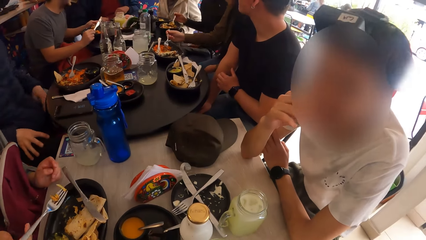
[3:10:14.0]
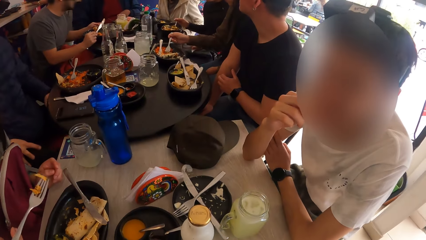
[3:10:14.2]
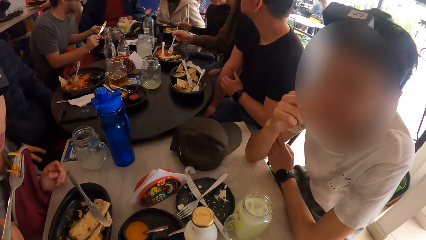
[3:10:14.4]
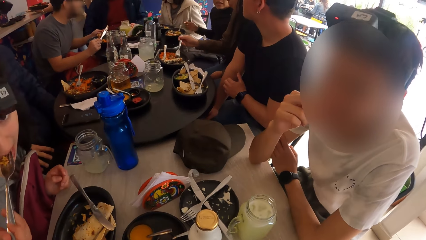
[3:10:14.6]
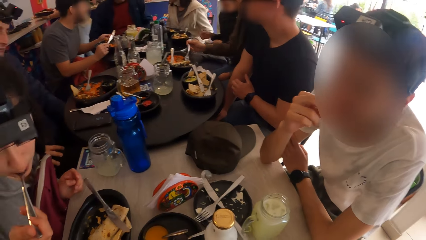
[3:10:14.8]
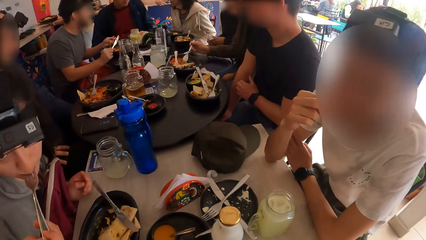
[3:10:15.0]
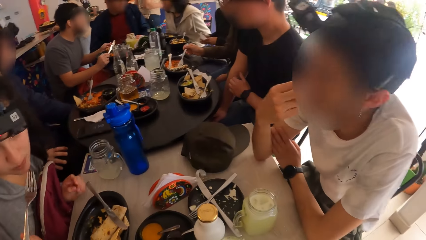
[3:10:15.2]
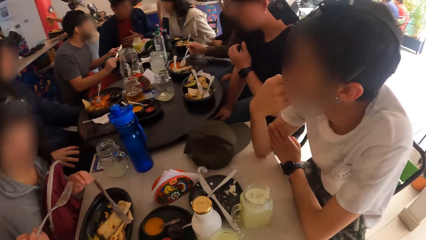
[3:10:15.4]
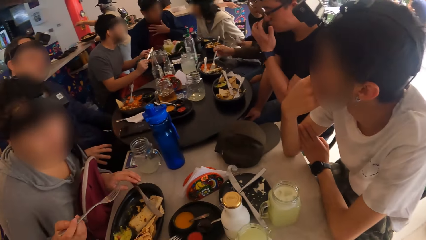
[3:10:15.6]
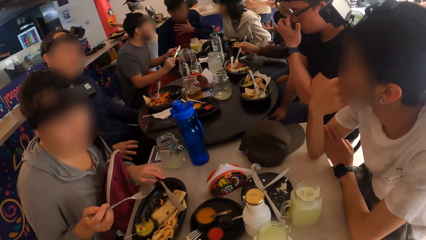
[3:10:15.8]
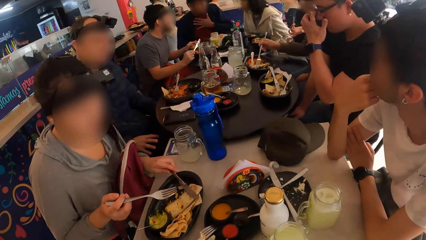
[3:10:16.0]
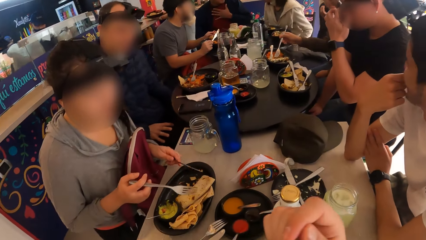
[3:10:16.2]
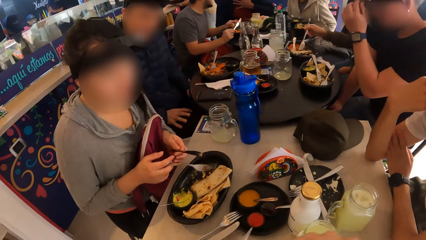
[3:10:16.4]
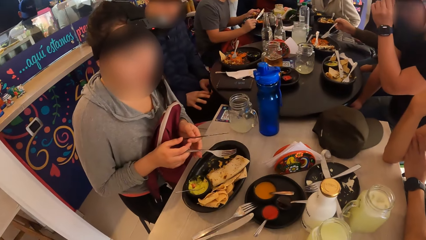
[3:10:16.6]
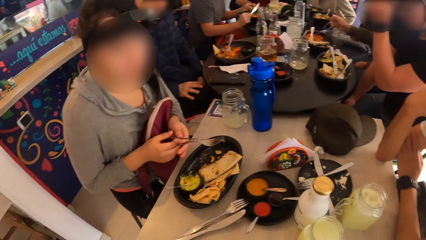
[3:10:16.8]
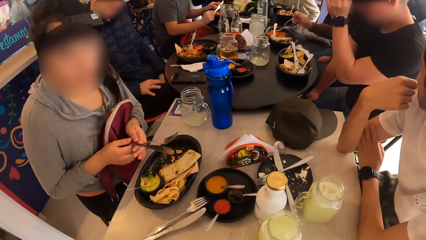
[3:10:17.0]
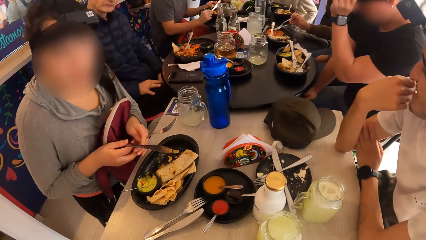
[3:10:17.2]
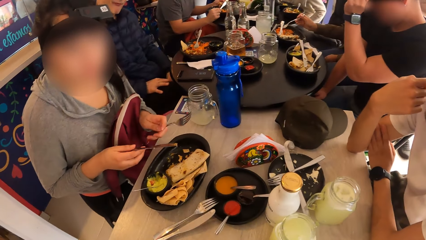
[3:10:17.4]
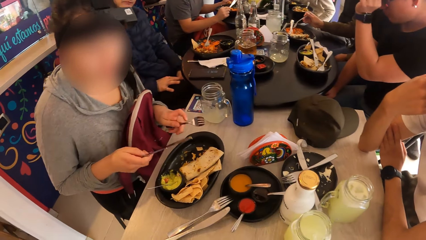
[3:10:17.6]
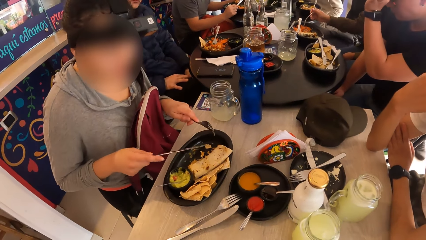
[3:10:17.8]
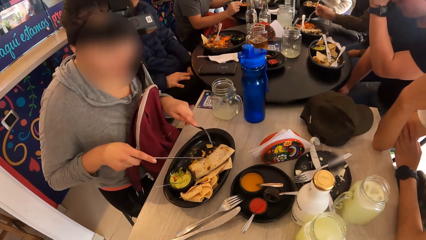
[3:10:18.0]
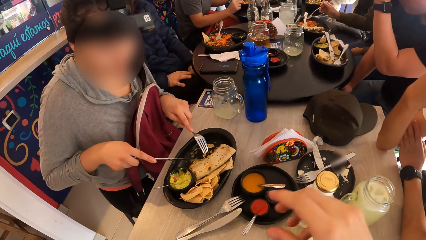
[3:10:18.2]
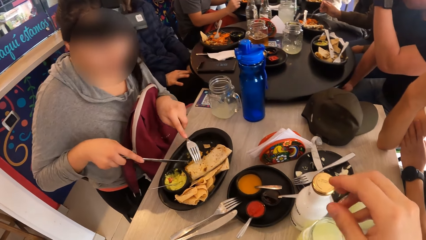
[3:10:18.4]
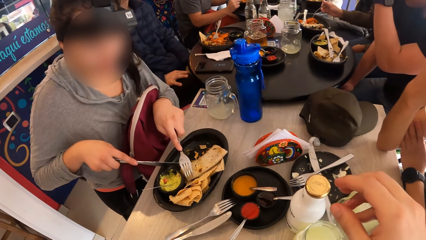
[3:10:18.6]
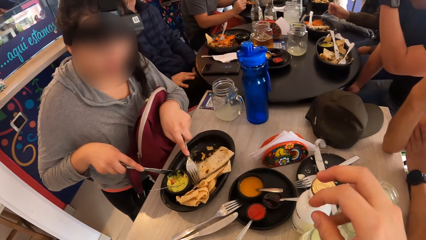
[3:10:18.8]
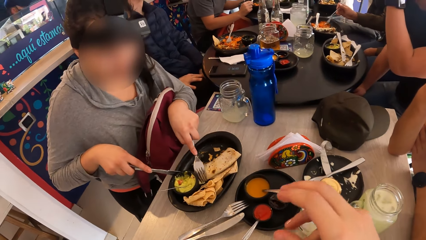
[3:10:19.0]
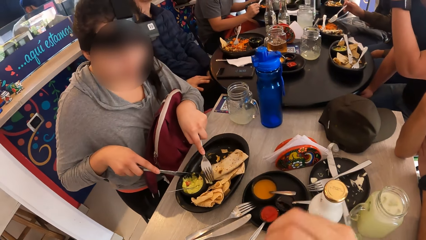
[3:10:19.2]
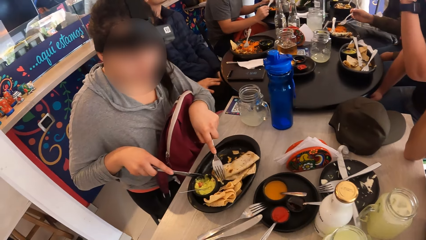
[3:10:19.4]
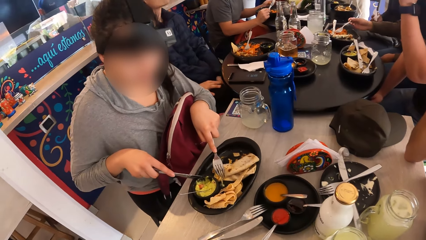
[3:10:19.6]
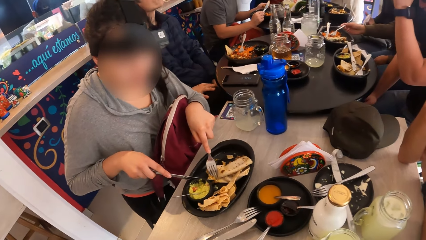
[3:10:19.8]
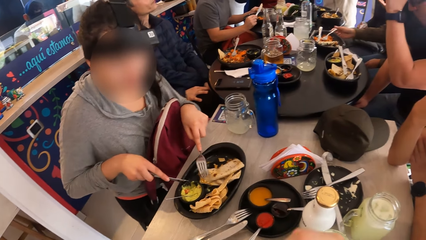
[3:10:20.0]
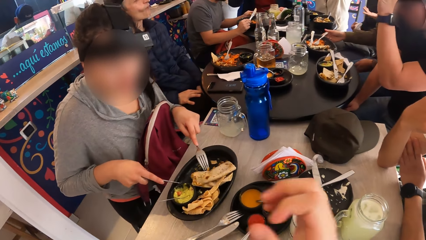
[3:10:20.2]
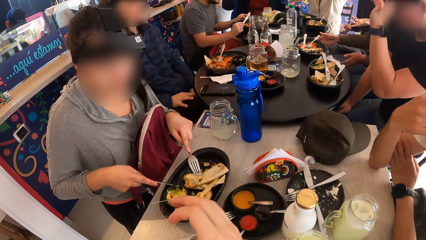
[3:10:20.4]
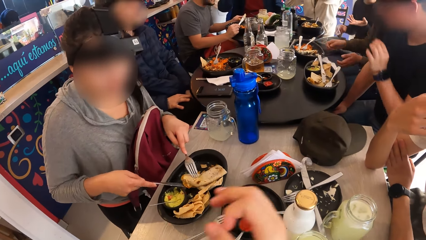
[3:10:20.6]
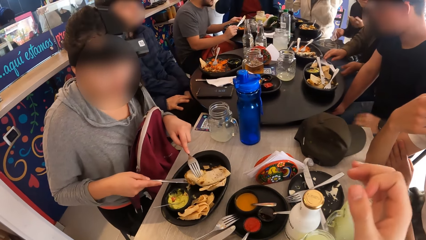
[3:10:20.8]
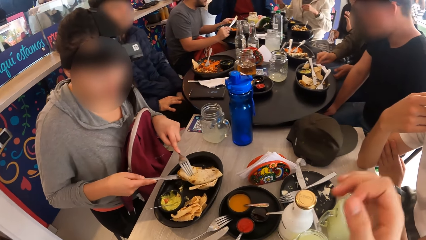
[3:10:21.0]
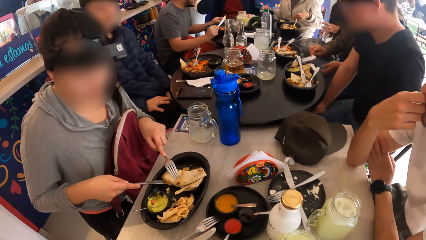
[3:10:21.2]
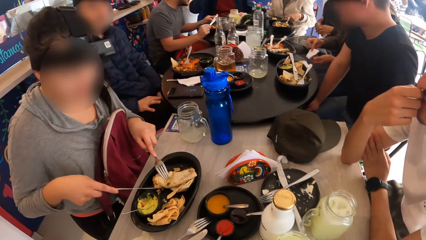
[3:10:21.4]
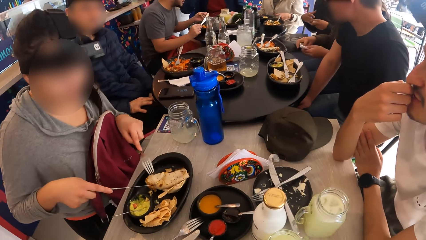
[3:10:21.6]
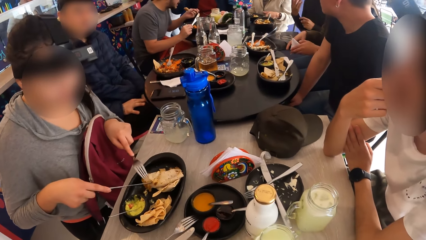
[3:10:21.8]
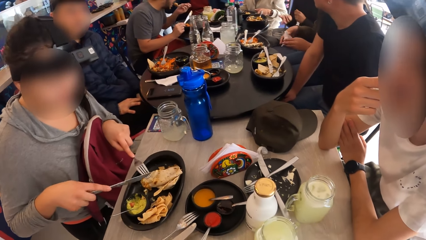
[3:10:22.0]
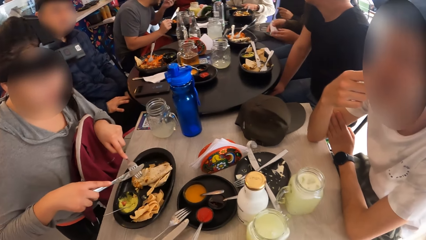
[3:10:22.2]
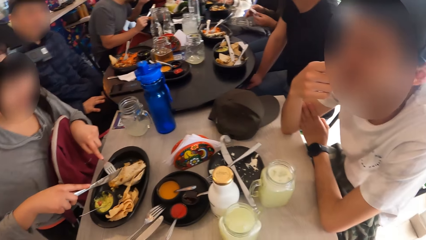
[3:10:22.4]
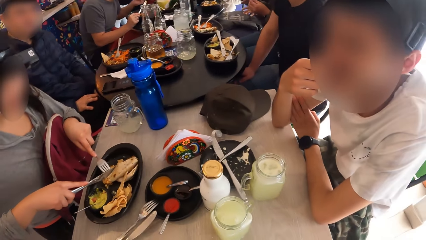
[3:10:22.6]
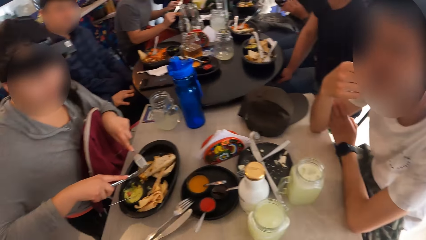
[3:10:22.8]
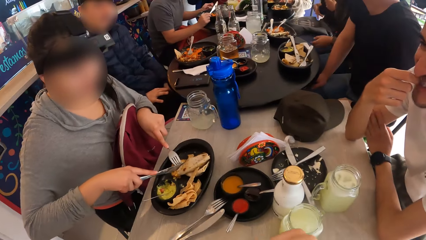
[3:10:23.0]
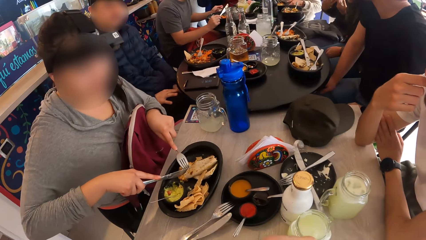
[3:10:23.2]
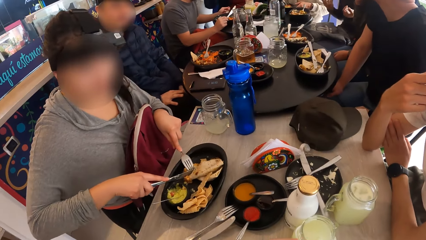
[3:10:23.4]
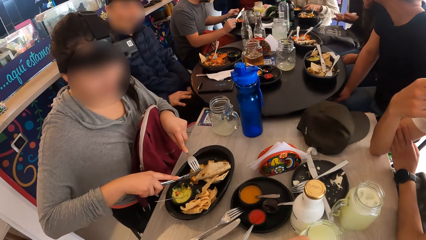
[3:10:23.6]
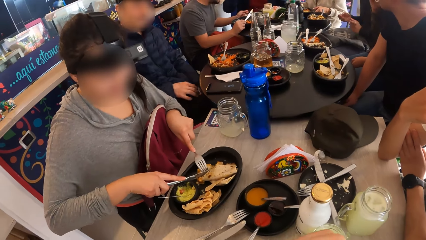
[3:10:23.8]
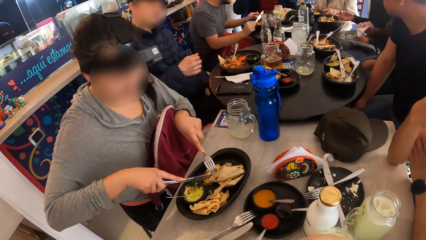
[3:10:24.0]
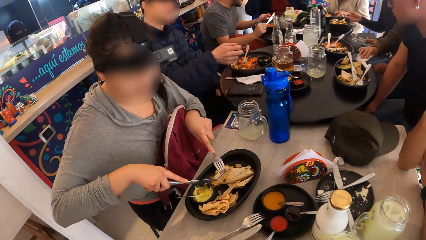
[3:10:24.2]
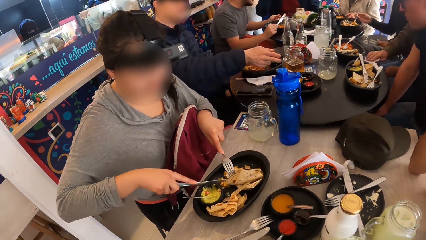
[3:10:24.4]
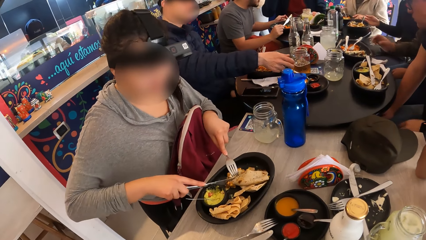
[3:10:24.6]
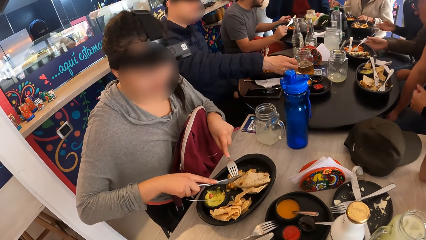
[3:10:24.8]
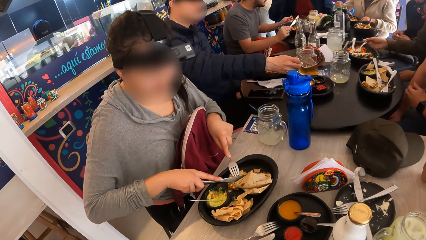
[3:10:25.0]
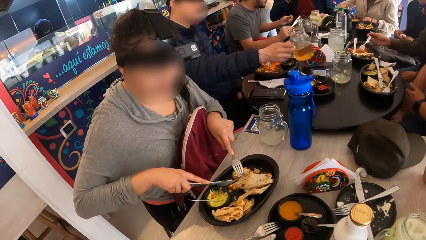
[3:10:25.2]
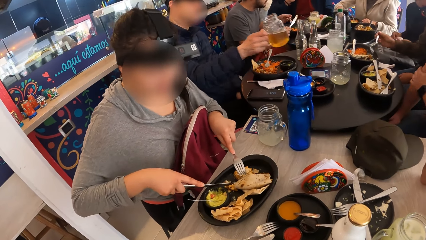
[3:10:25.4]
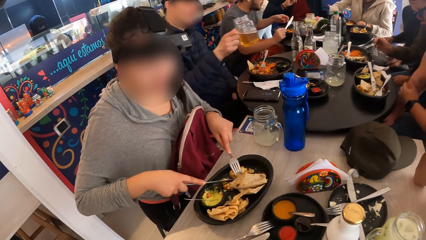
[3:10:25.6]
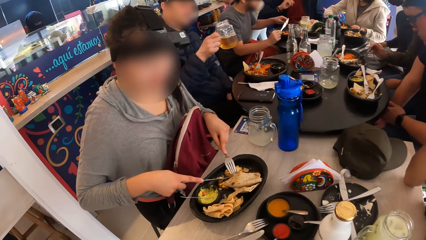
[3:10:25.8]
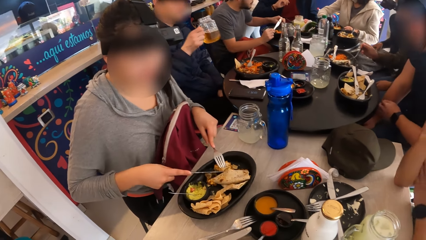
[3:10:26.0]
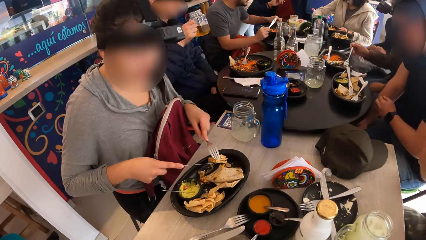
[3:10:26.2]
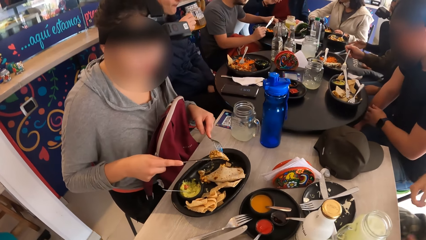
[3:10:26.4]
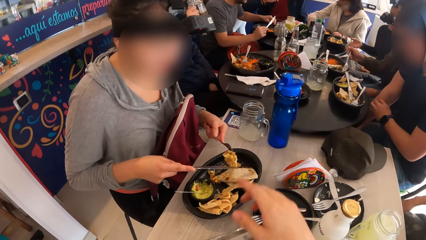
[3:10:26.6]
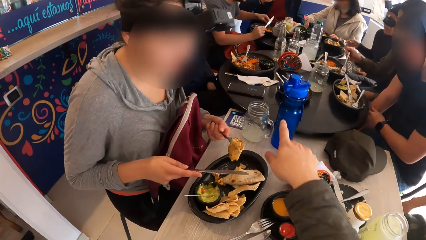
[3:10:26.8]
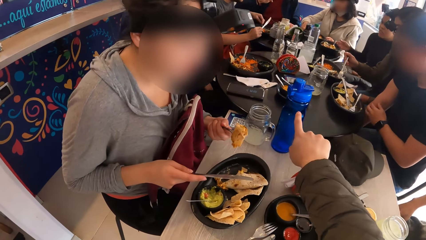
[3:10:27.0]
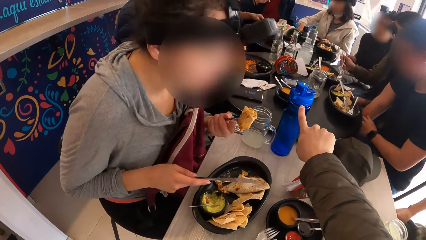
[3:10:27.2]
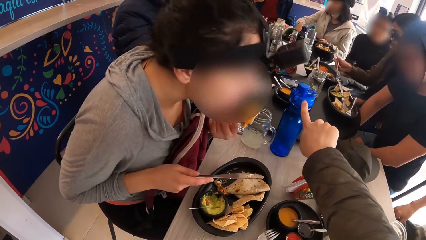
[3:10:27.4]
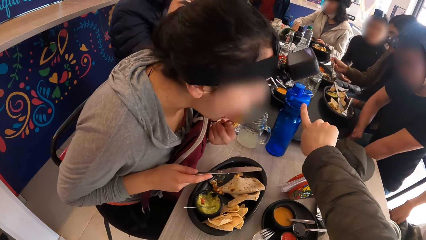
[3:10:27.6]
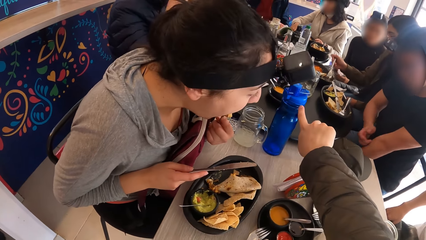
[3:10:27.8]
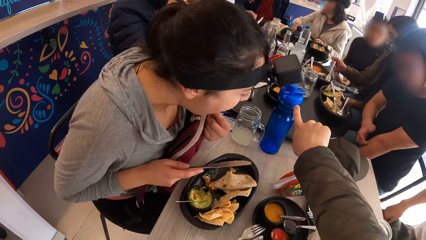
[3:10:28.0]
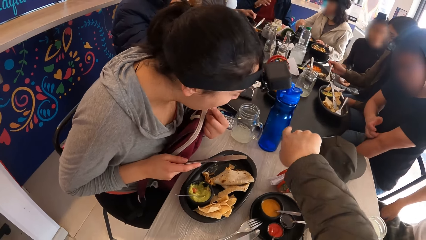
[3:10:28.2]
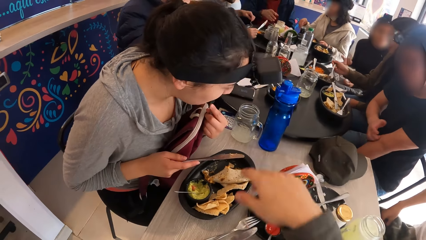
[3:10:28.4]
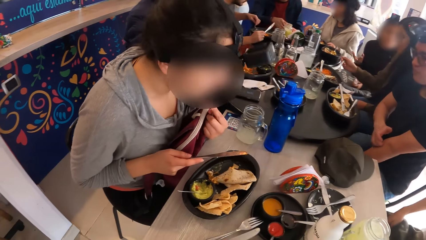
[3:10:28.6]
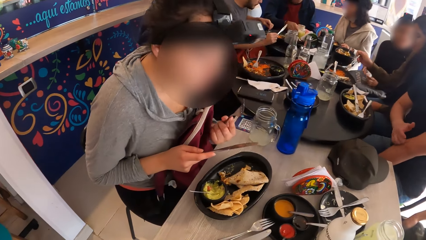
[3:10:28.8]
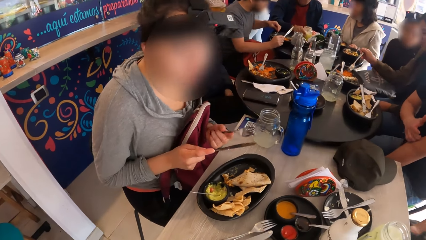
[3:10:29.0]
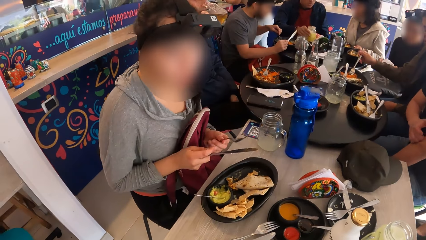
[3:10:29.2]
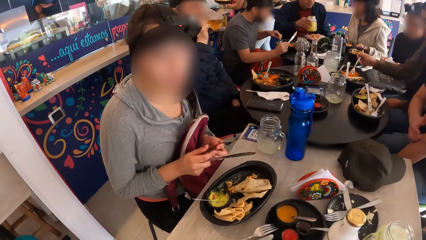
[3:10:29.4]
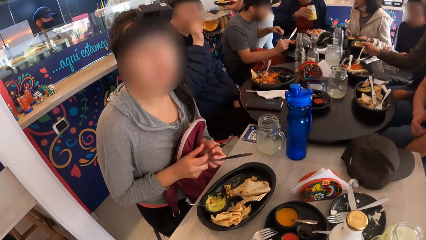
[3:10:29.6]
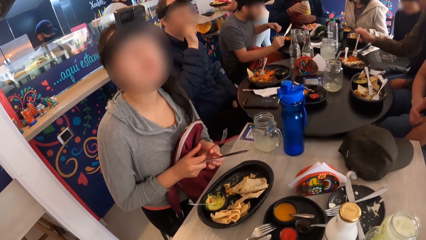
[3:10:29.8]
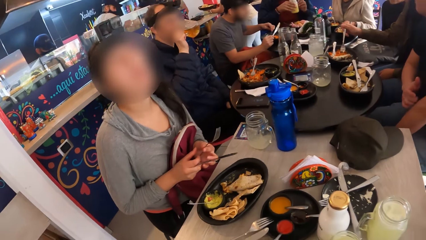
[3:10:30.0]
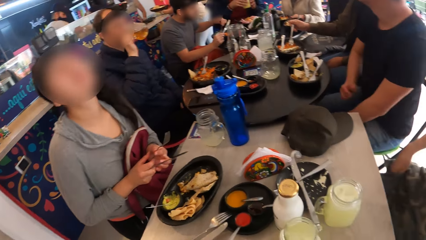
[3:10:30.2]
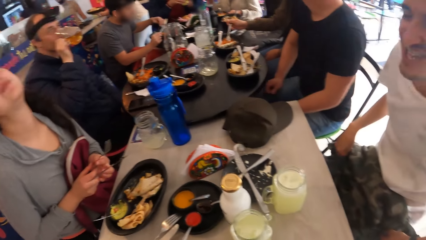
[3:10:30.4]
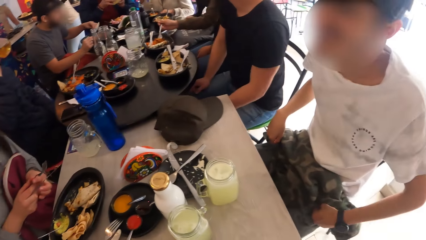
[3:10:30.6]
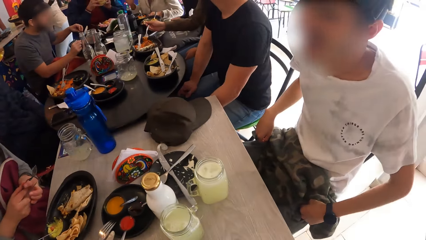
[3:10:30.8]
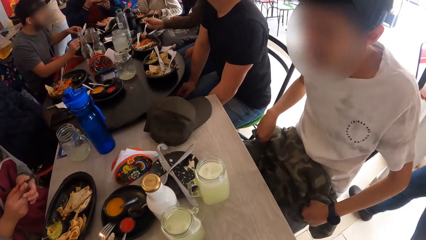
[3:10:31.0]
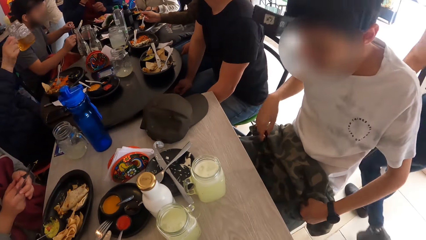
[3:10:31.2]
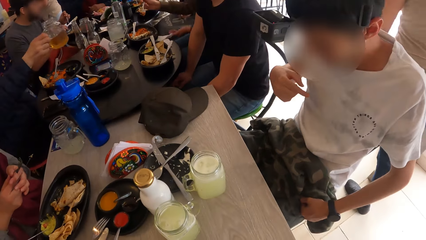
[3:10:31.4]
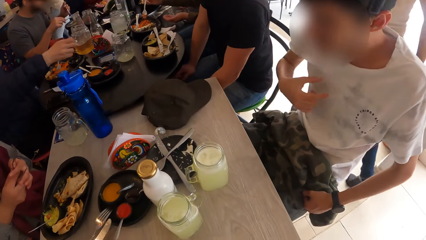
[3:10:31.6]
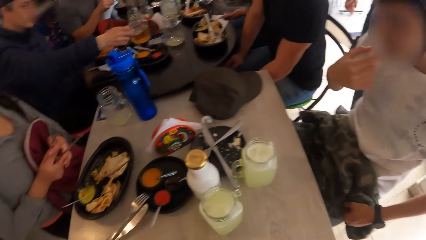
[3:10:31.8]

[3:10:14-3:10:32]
The woman picks the knife from the plate with her left hand. The camera wearer stares at the table. The woman switches the knife and the fork in her hands and eats some tacos from the plate with the knife and the fork in her hands. A lady converses with the camera wearer. The camera wearer stares at the table. They point at a bottle. The lady eats food. The camera wearer stares at a man.
